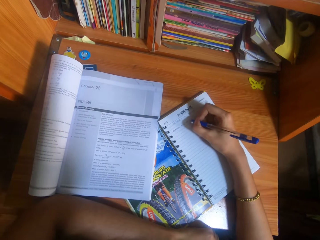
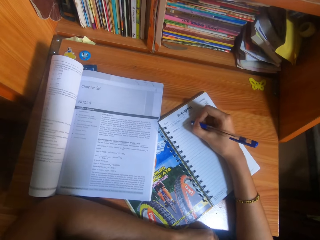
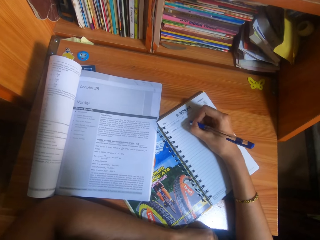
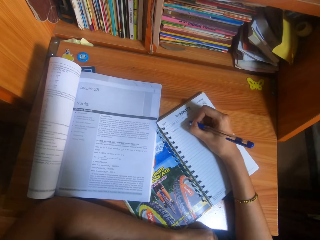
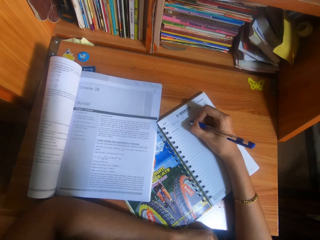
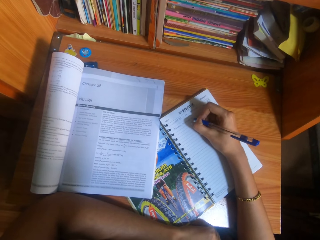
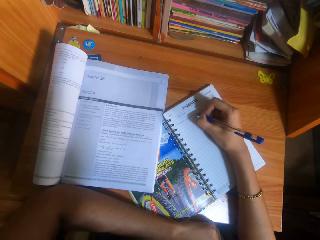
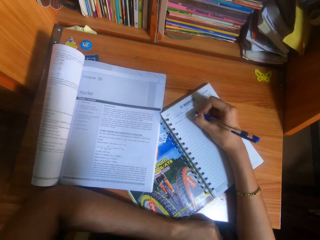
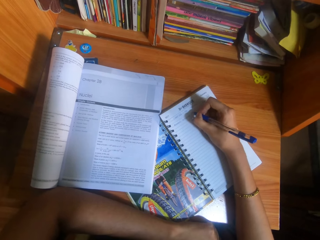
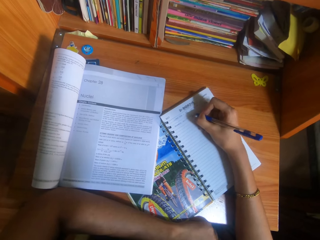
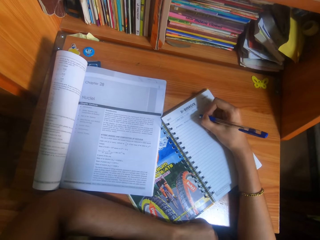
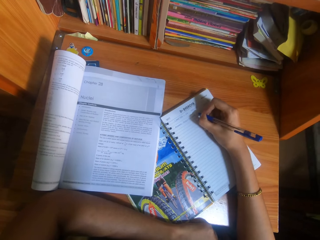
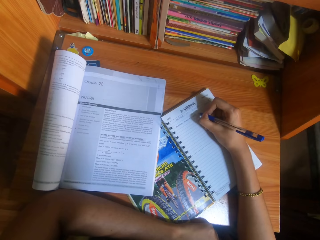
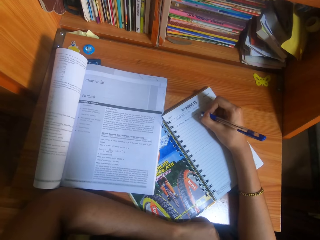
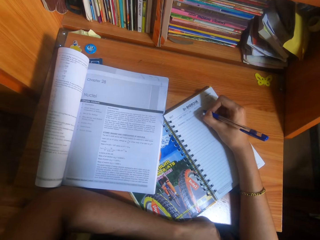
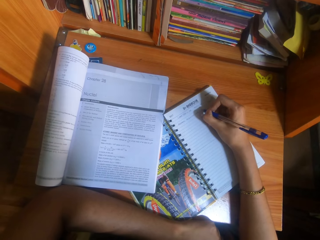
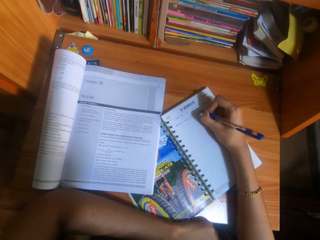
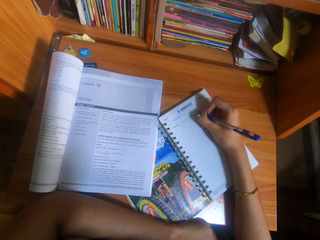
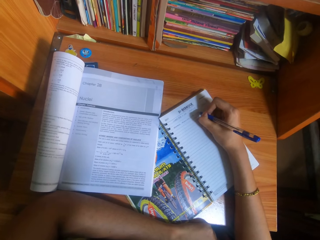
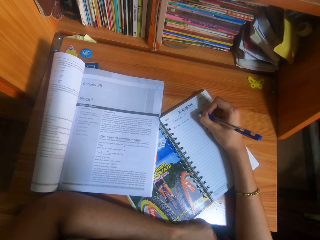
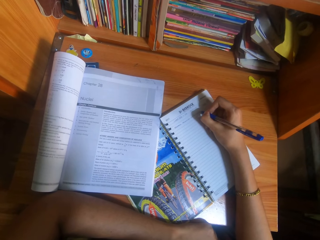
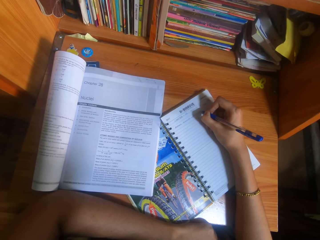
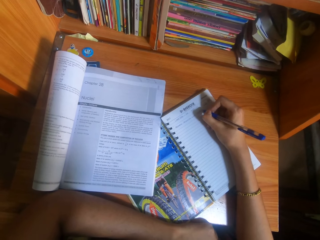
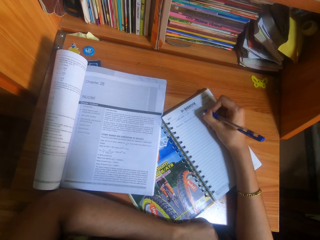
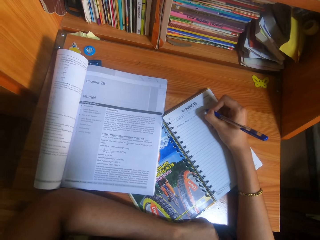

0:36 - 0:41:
The camera wearer writes on the notebook with the pen.

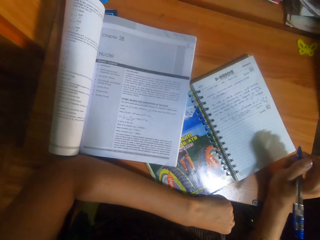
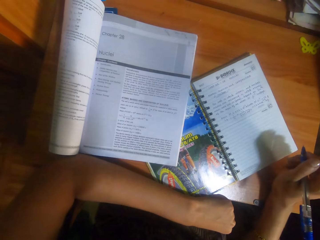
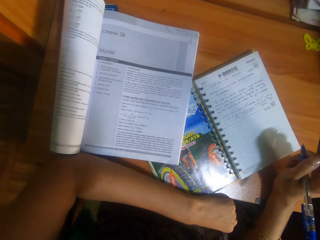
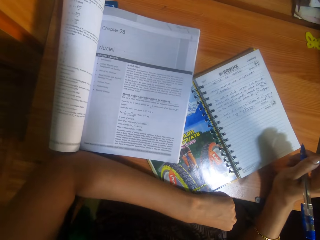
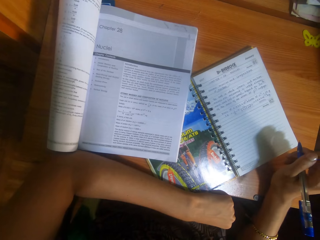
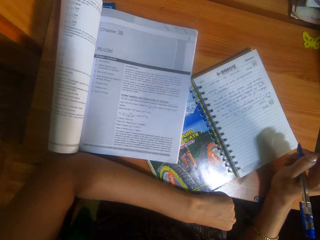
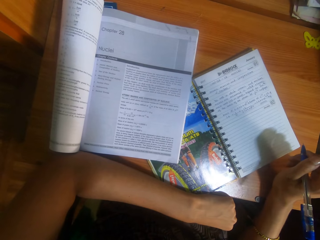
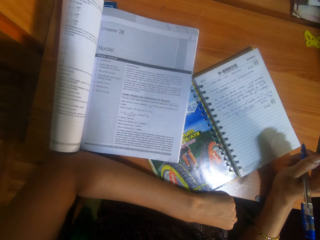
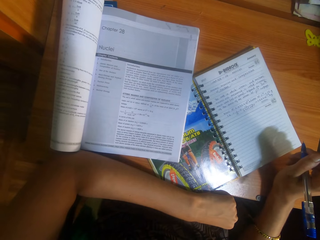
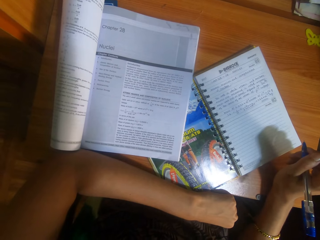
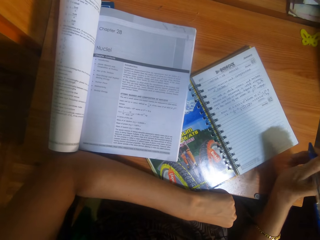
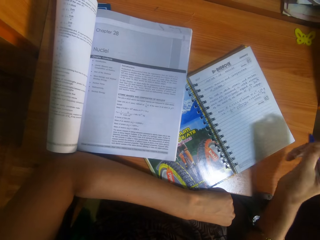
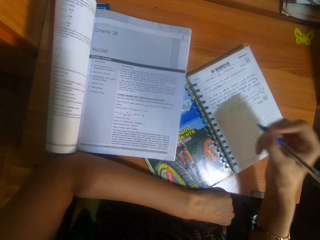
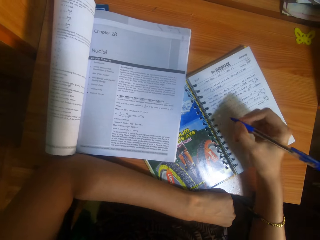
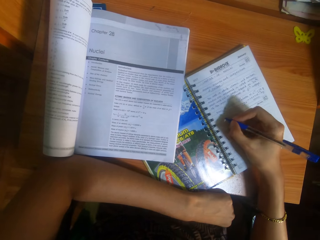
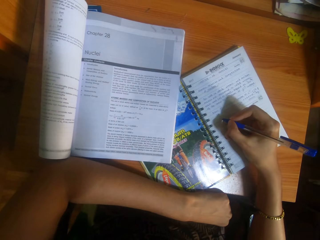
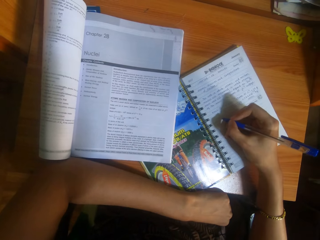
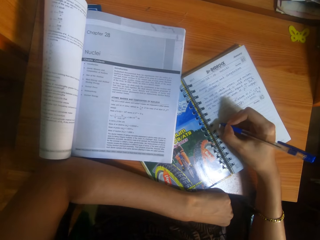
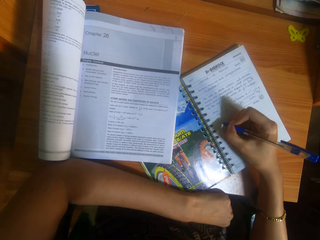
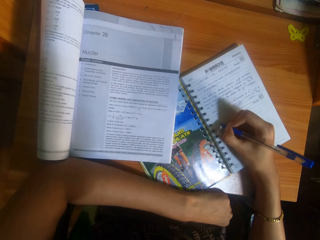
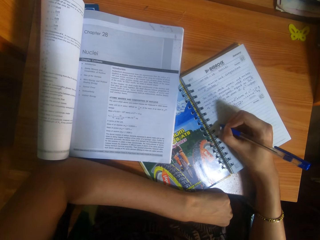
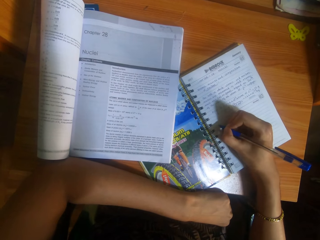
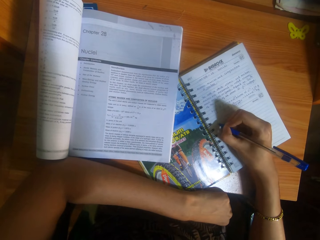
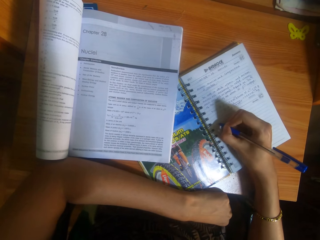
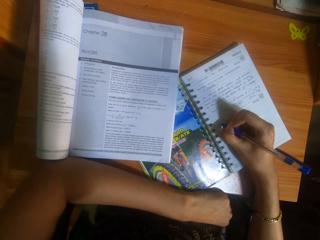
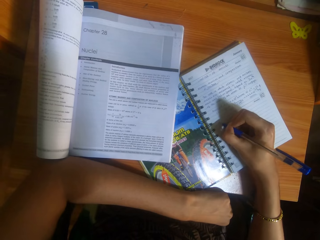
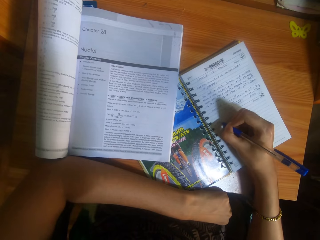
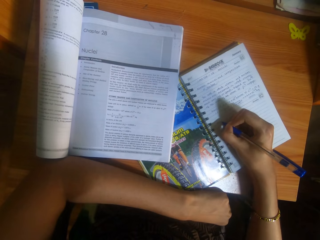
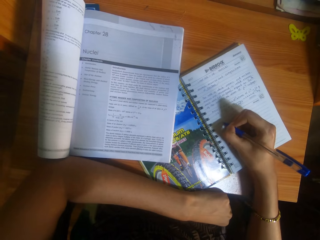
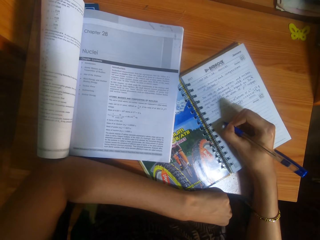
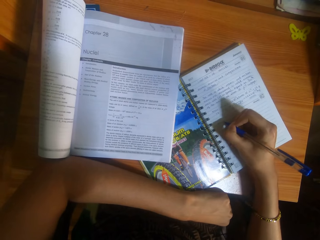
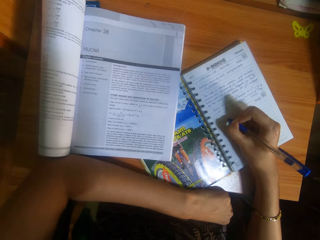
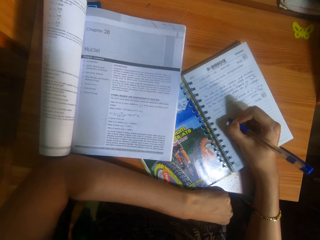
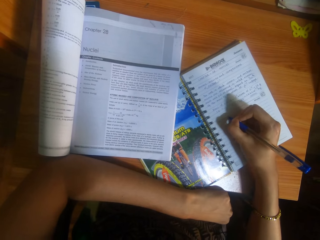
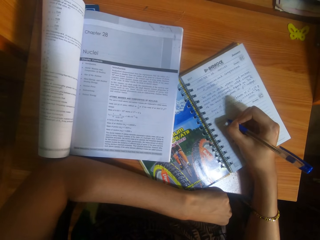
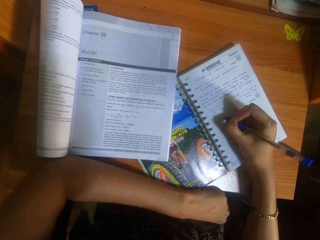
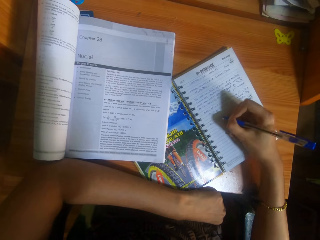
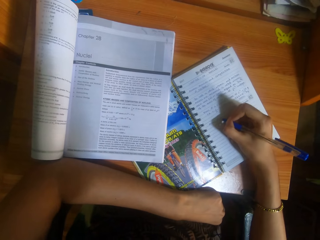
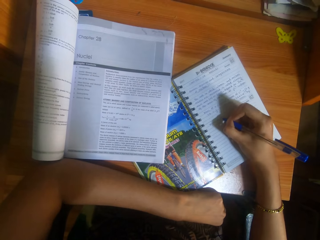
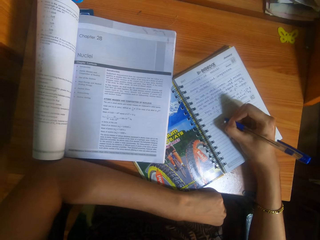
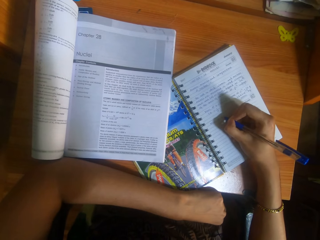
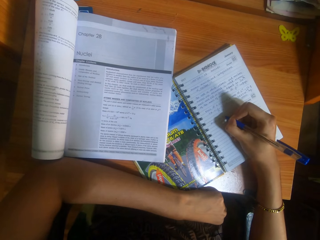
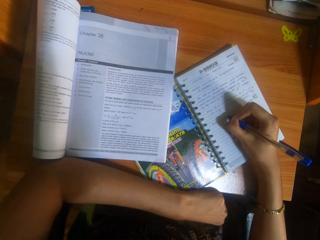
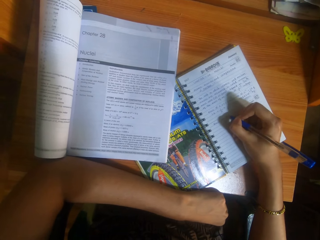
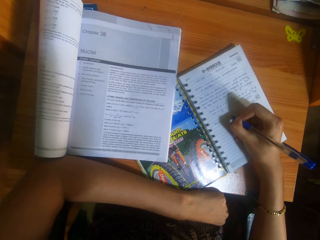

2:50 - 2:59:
The camera wearer looks around. They write on the notebook with the pen.

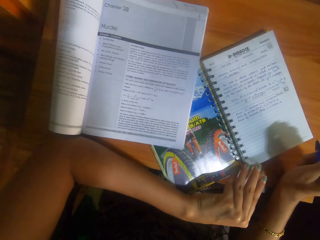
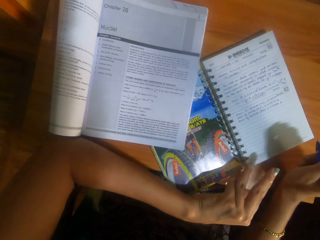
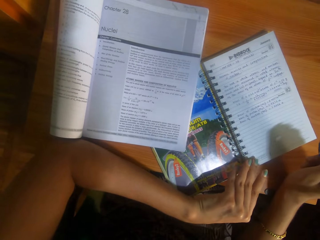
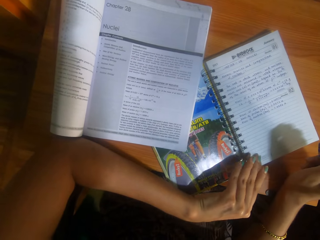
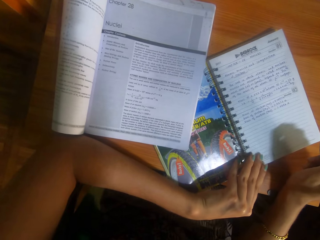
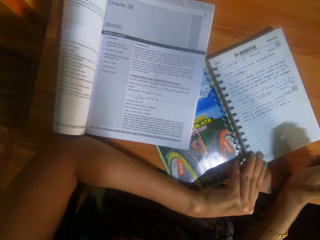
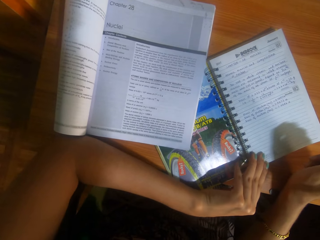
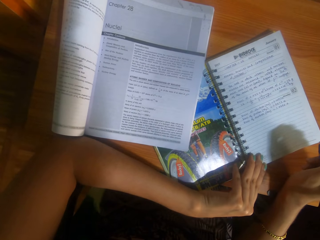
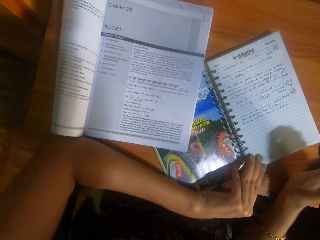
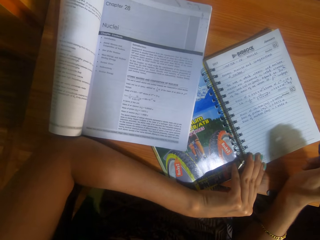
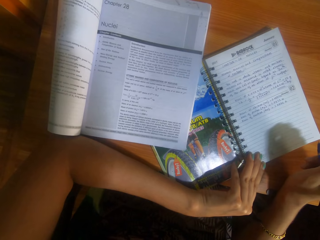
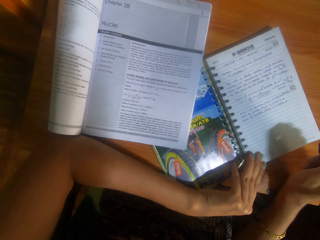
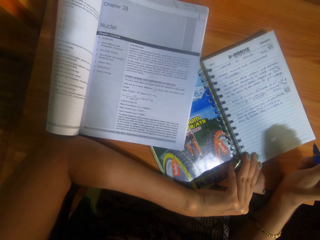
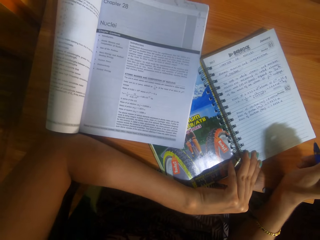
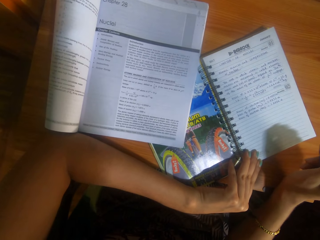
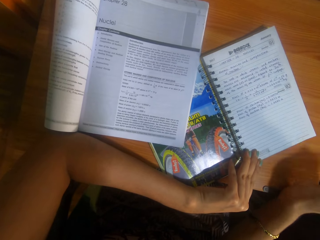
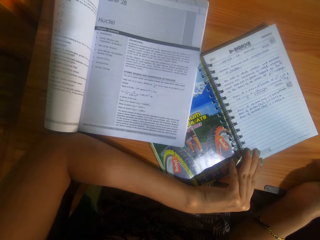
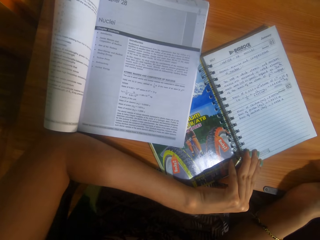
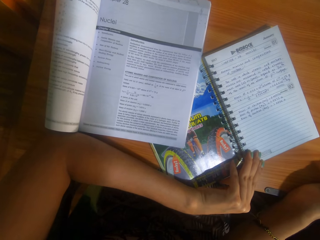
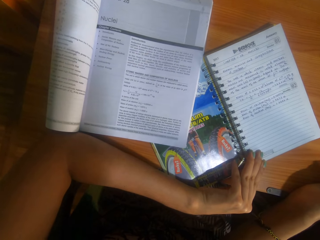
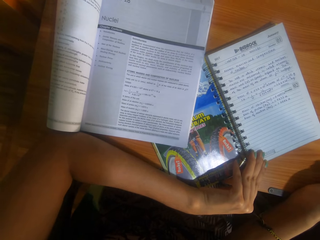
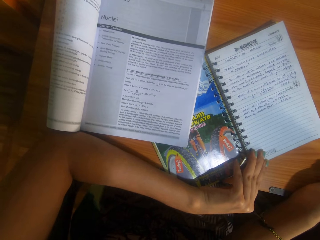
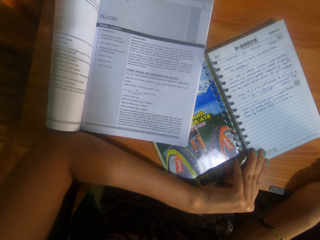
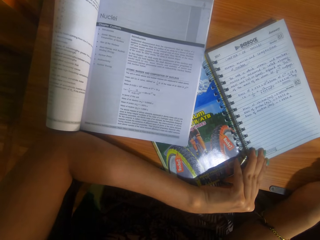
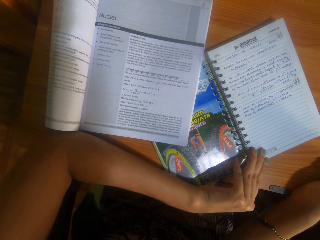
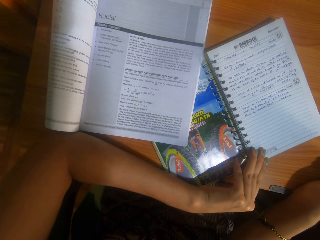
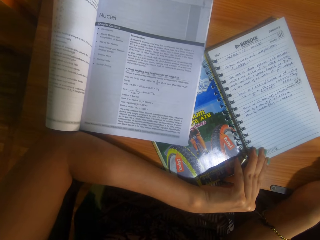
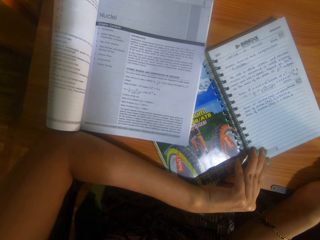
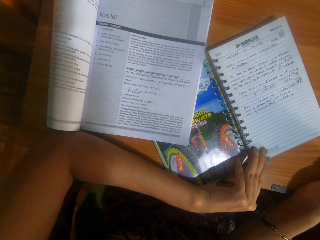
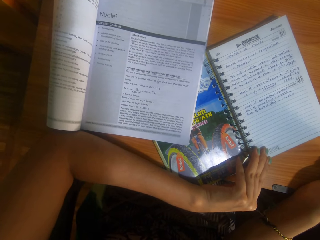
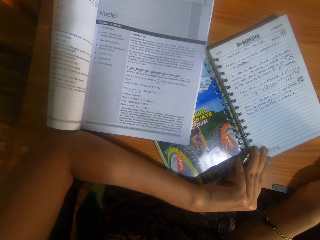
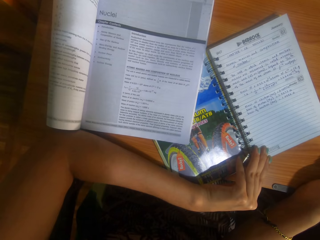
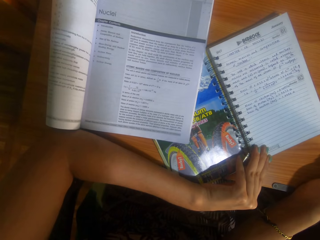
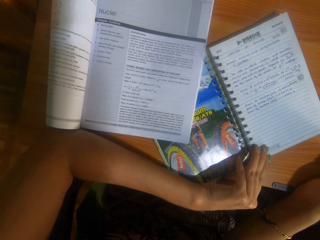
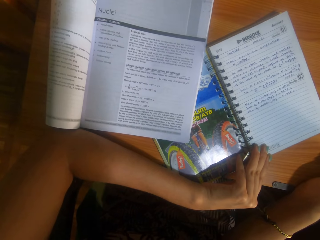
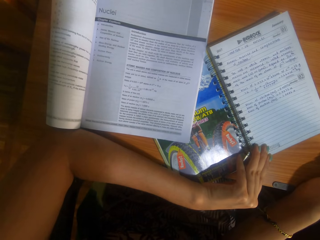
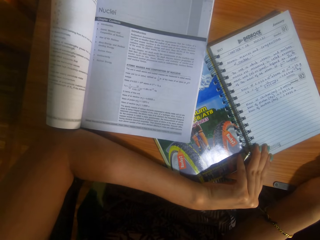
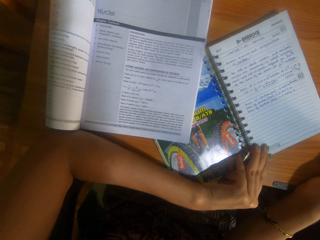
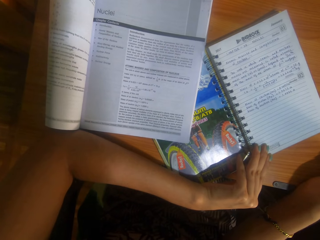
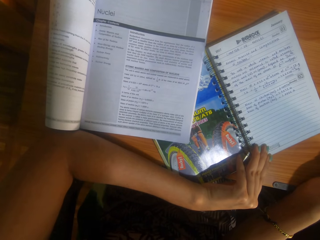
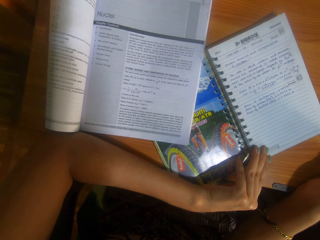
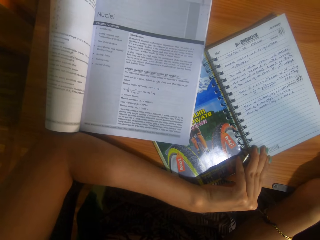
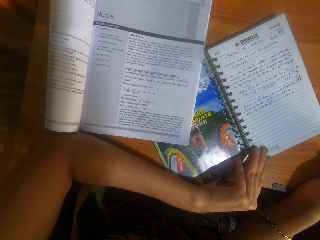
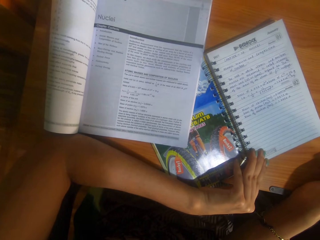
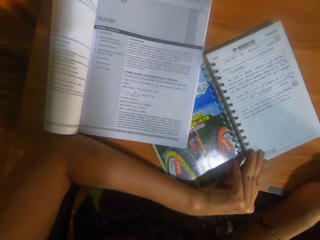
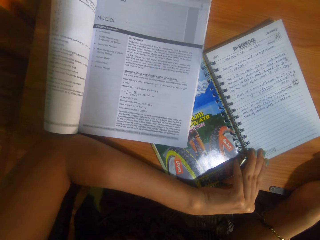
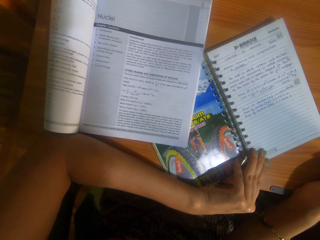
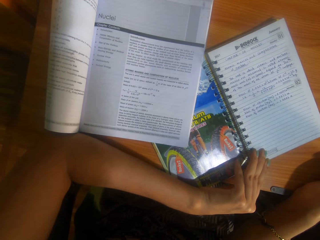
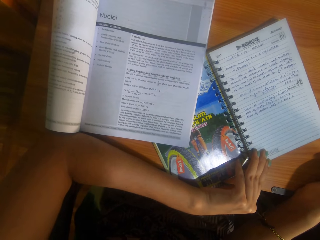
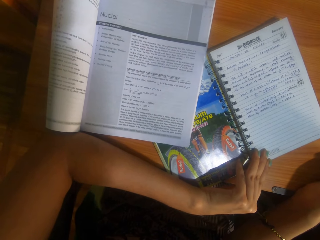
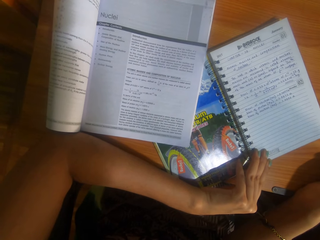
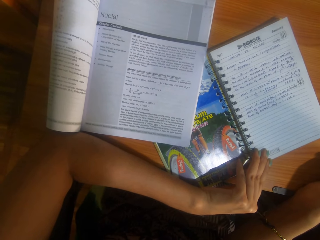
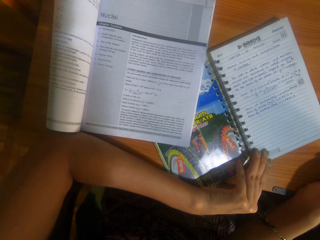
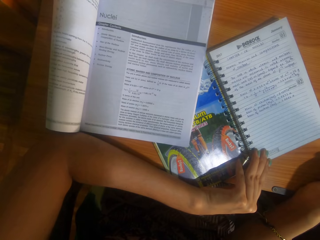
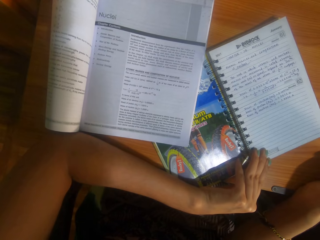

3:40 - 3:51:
The camera wearer touches the book with the left hand. They look around.
